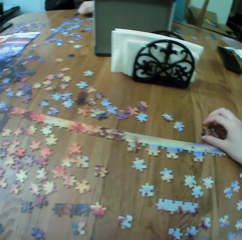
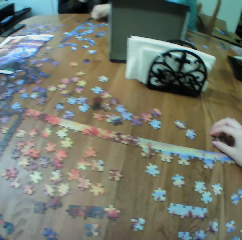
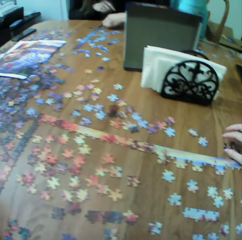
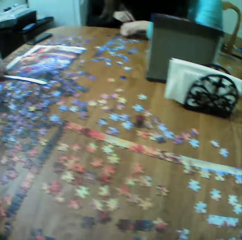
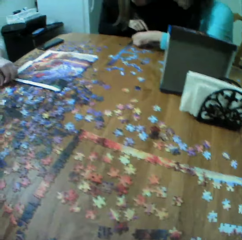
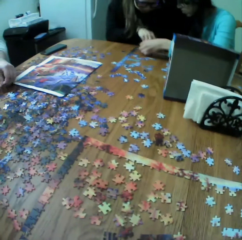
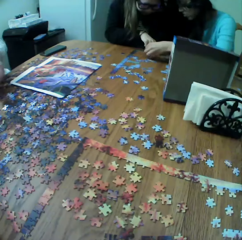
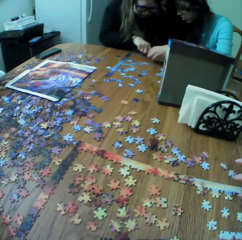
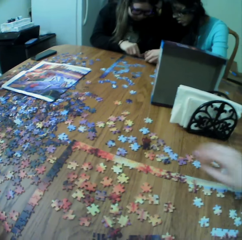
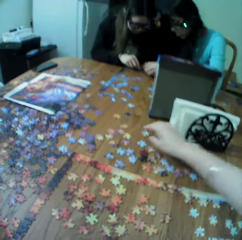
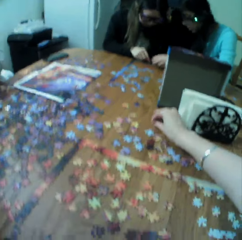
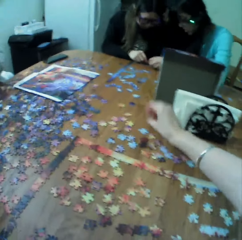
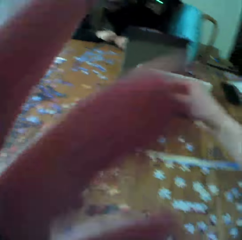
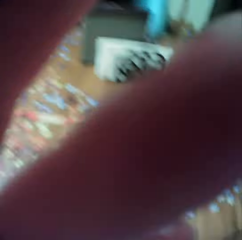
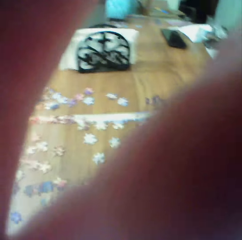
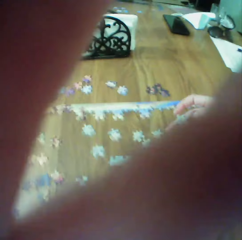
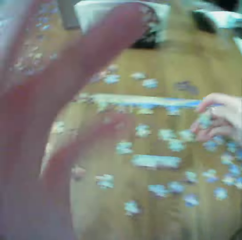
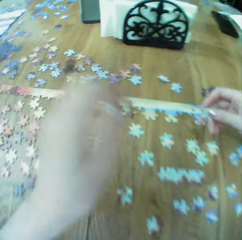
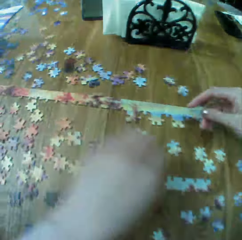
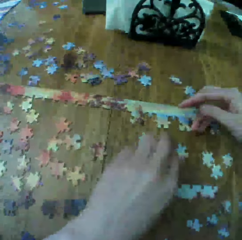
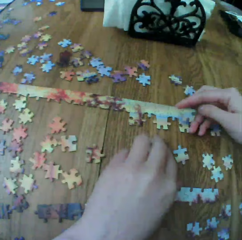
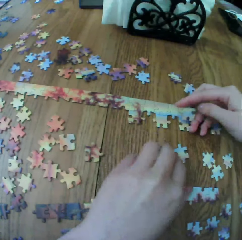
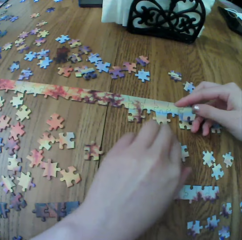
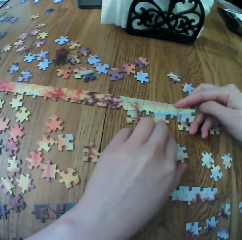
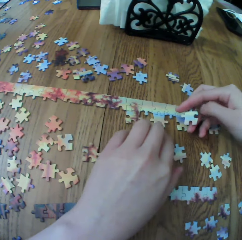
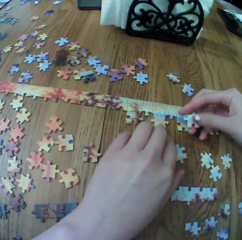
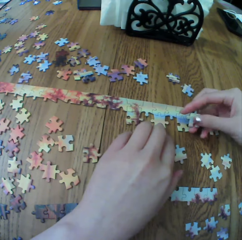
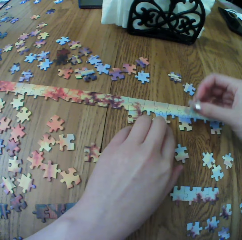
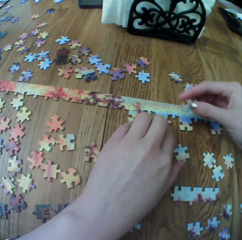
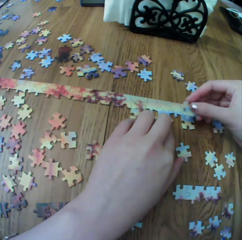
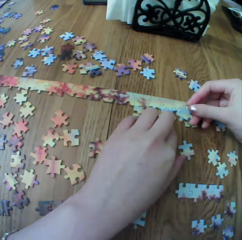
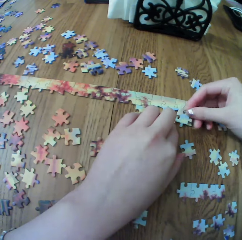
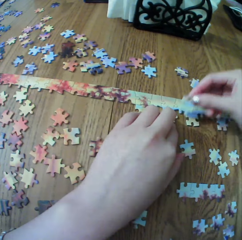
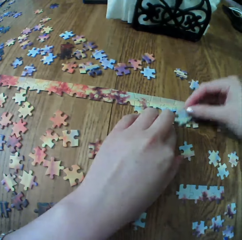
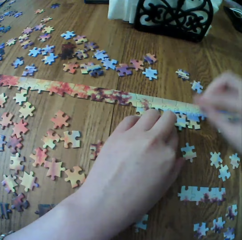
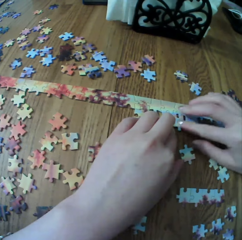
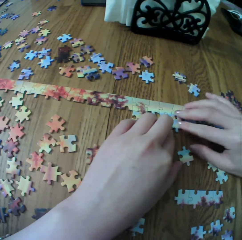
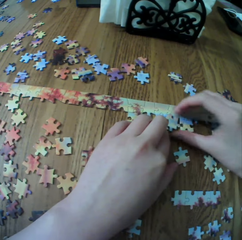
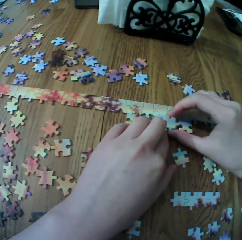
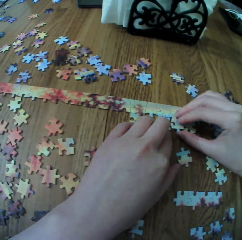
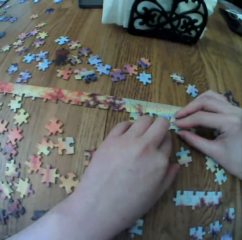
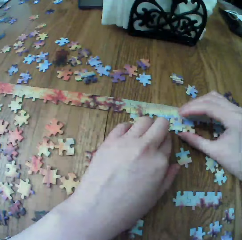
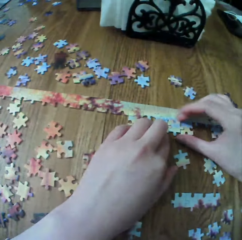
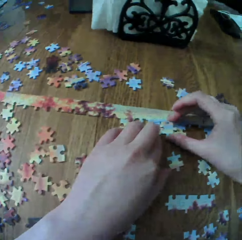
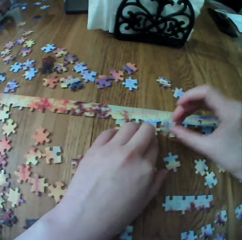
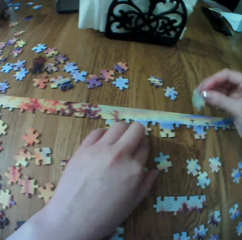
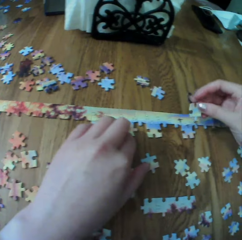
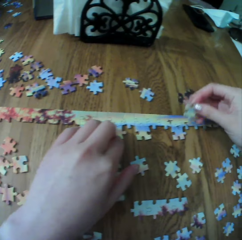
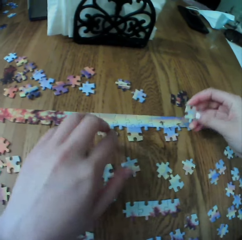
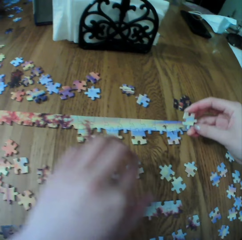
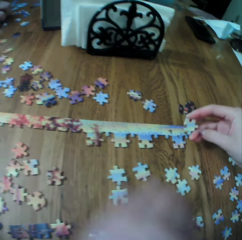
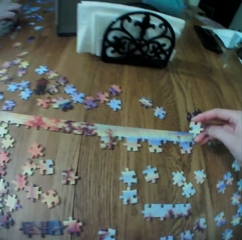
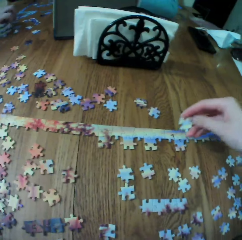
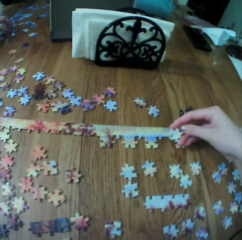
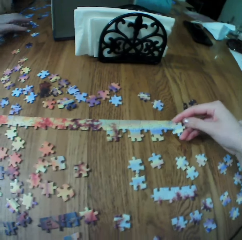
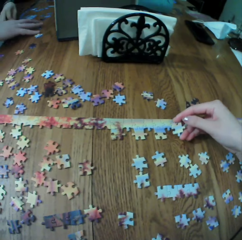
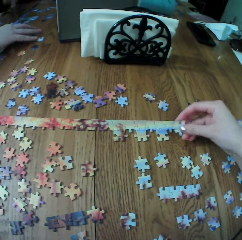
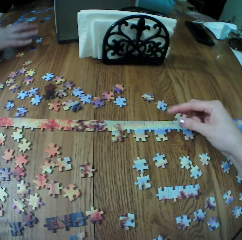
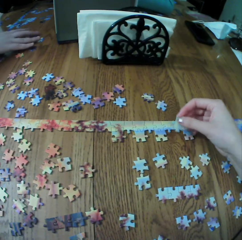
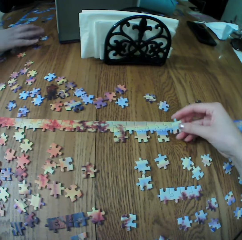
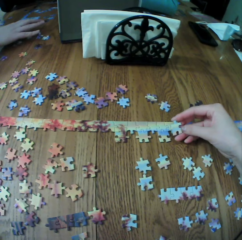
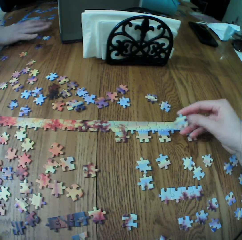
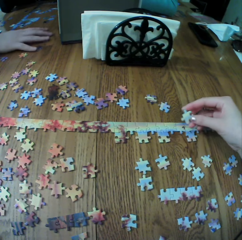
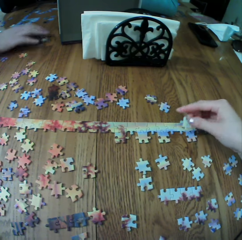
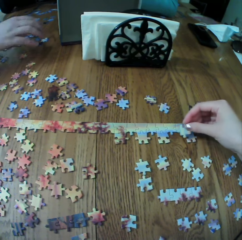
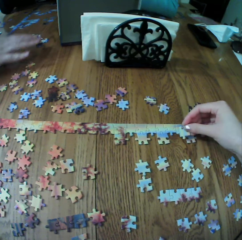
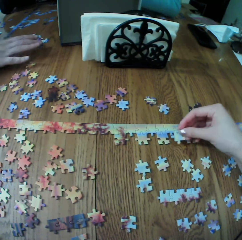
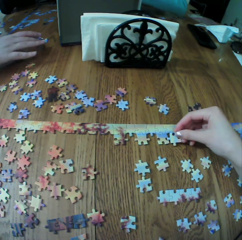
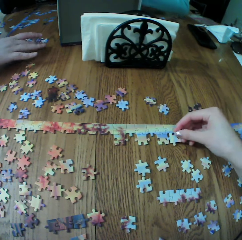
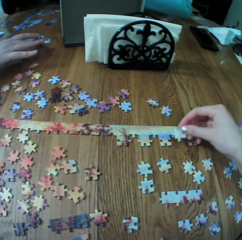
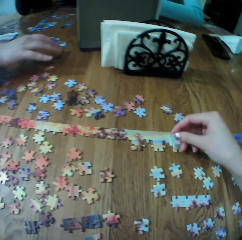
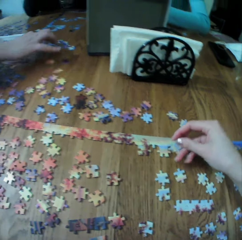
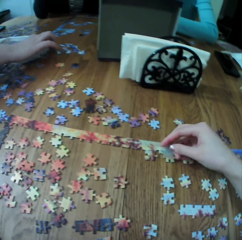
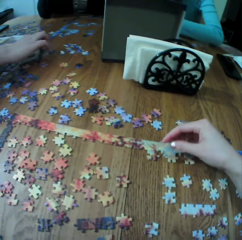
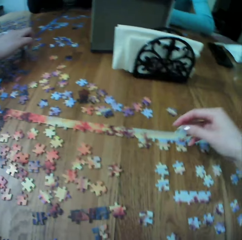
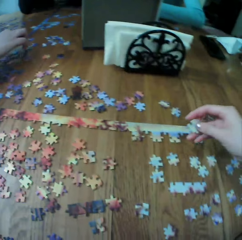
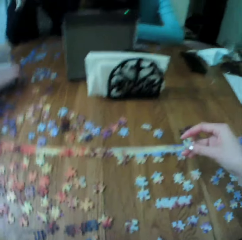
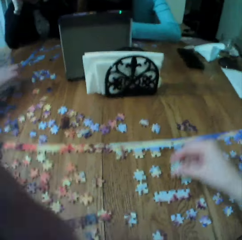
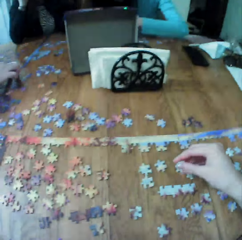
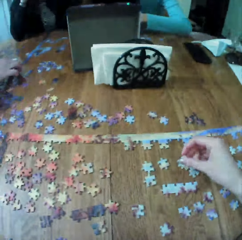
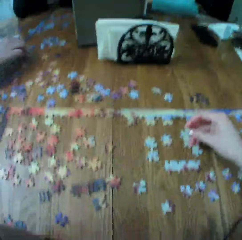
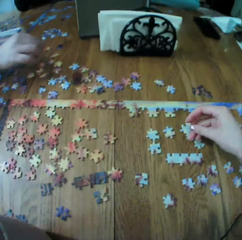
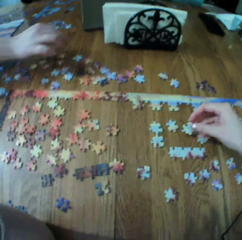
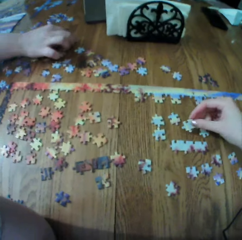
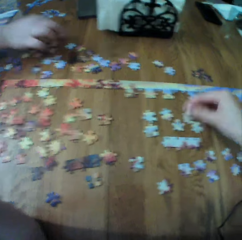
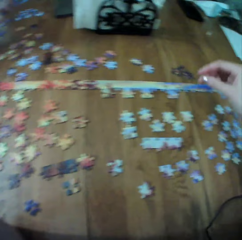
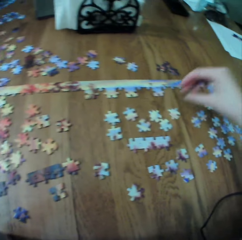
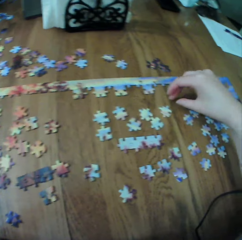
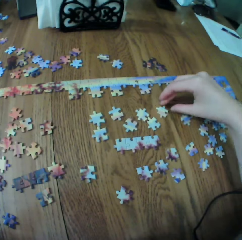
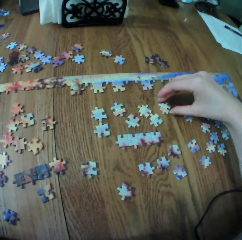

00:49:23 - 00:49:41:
The camera wearer touches the puzzle. A woman and another woman play the jigsaw. The camera wearer collects a piece of the puzzle. They adjust the camera. They raise their hand up. They fit the piece to the puzzle. They arrange the puzzle. They touch the puzzle.

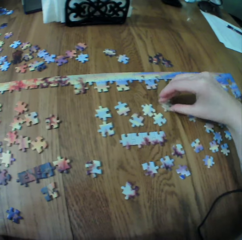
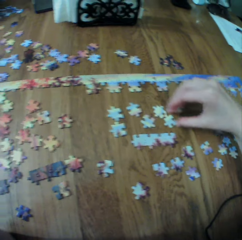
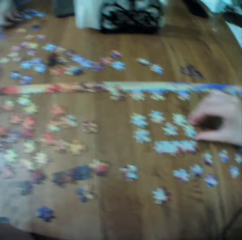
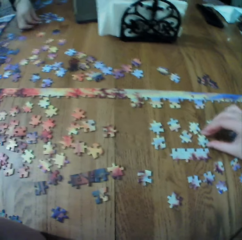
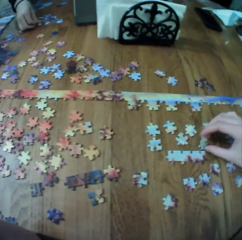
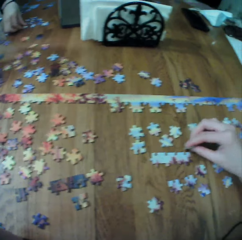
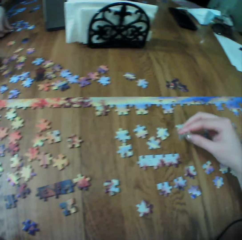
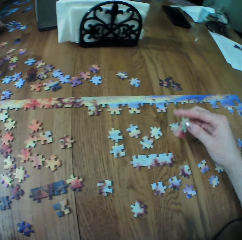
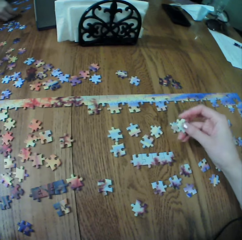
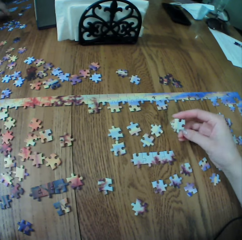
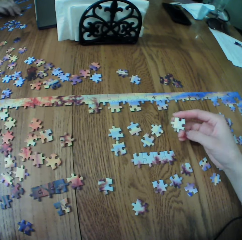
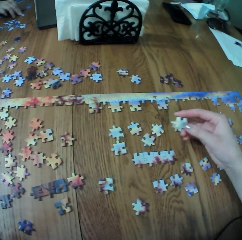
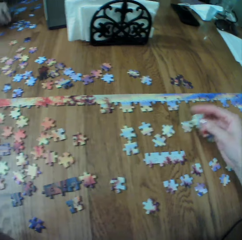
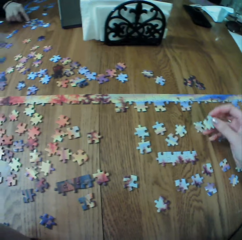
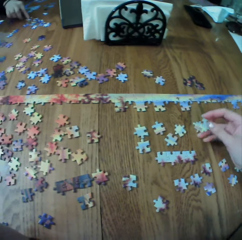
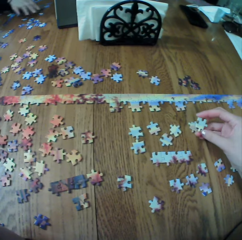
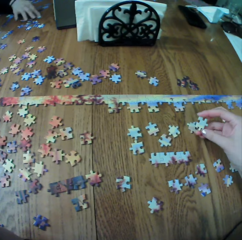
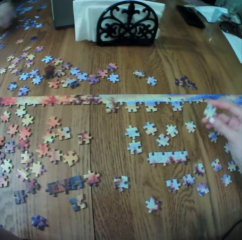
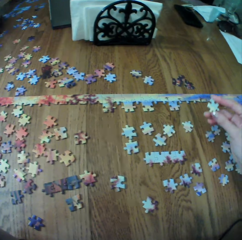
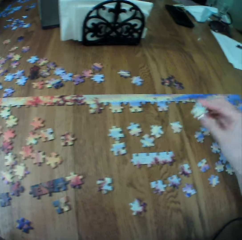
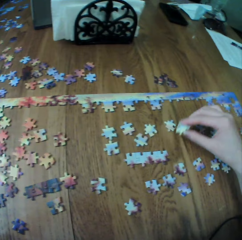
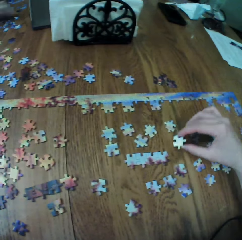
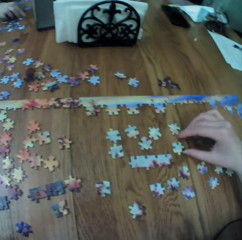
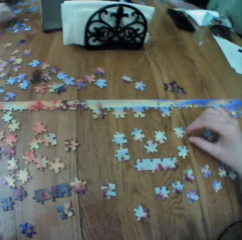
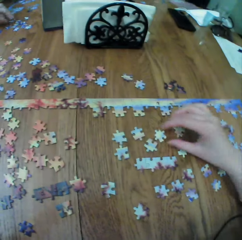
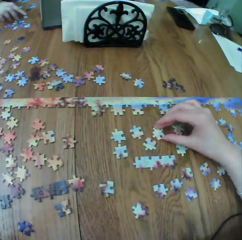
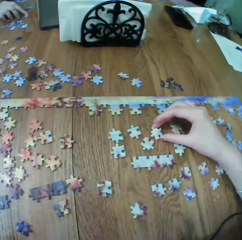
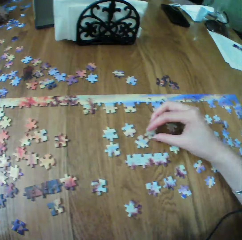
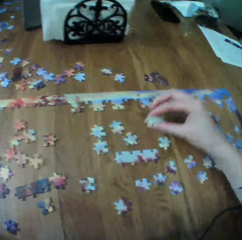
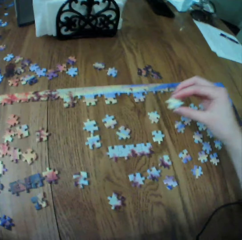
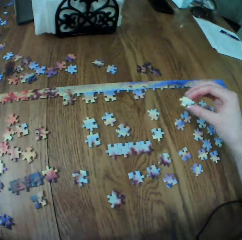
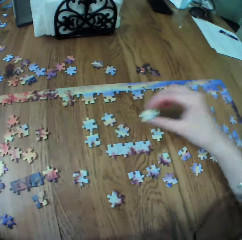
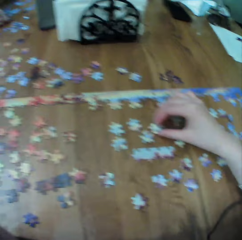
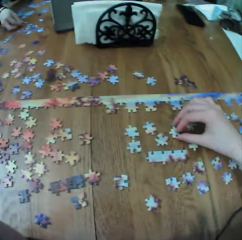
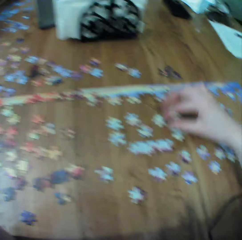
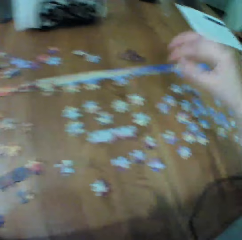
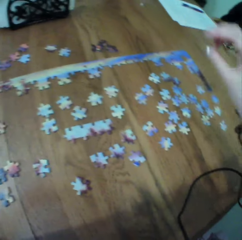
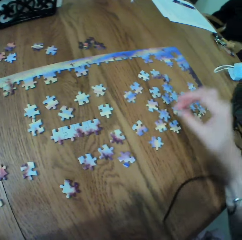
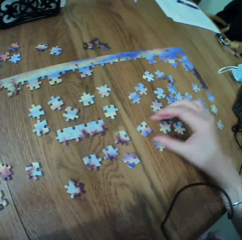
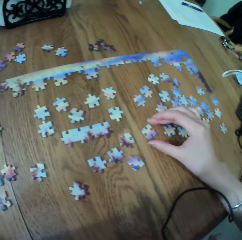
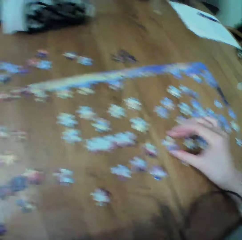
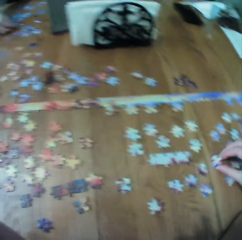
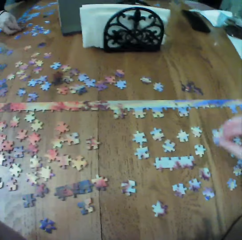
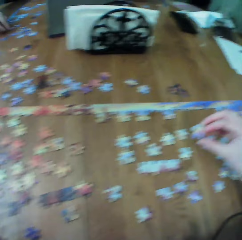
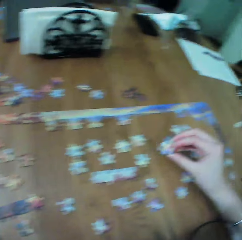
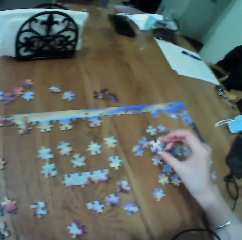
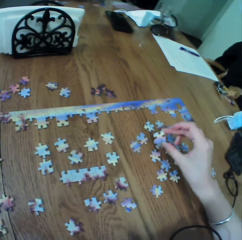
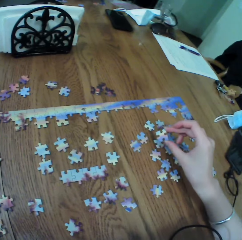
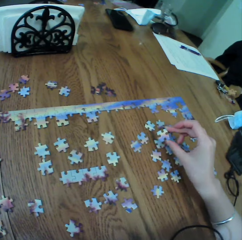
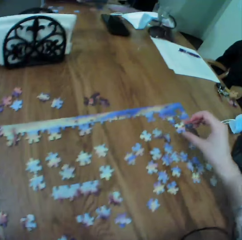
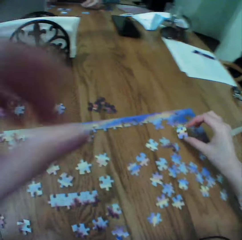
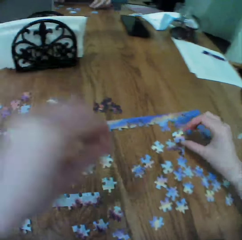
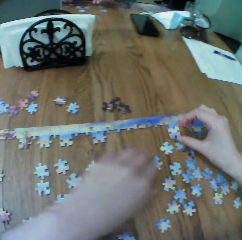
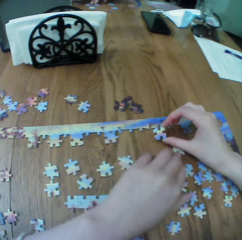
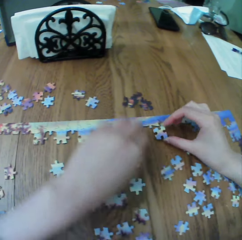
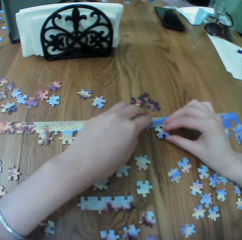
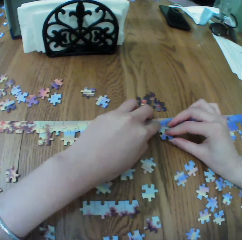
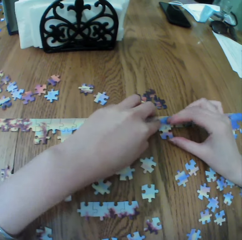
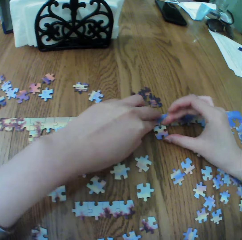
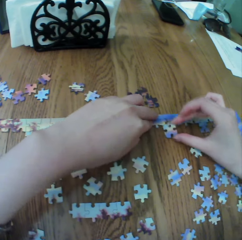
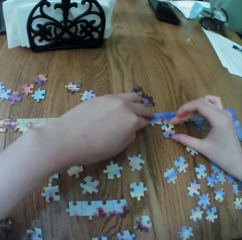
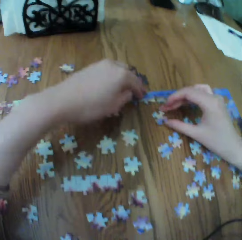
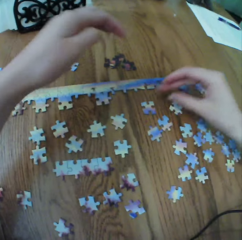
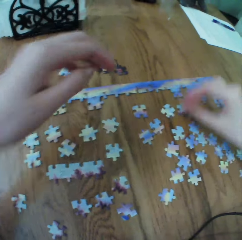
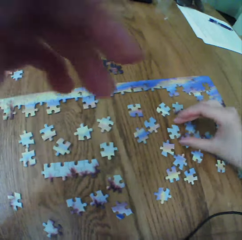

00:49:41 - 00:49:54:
The camera wearer arranges the puzzle.
